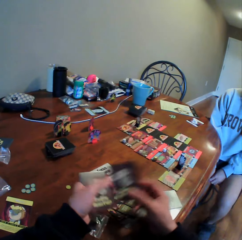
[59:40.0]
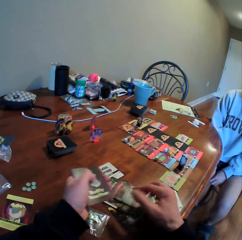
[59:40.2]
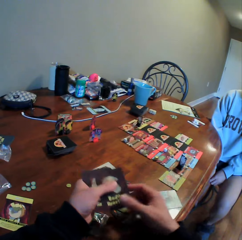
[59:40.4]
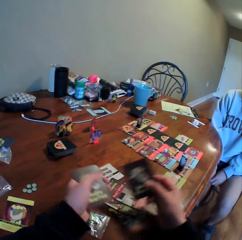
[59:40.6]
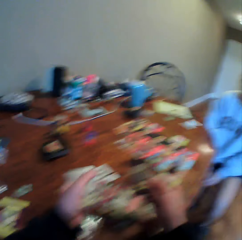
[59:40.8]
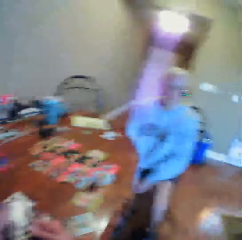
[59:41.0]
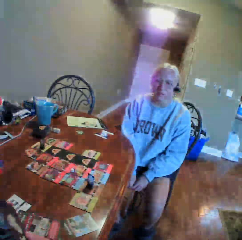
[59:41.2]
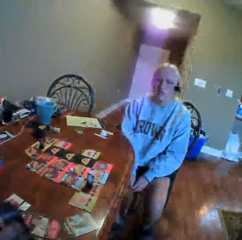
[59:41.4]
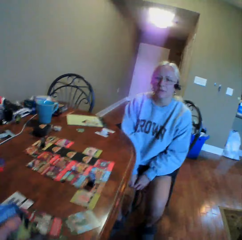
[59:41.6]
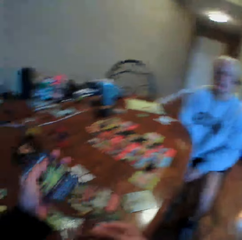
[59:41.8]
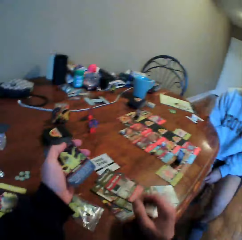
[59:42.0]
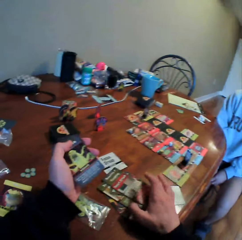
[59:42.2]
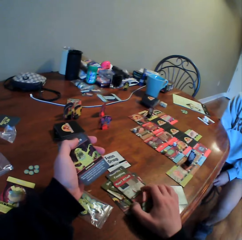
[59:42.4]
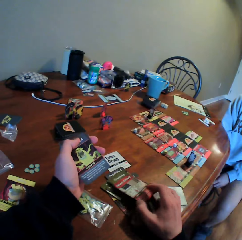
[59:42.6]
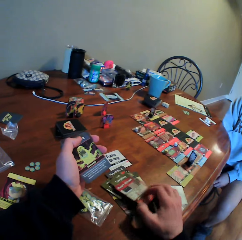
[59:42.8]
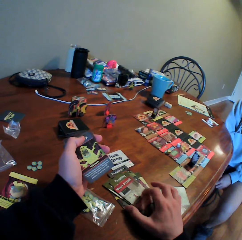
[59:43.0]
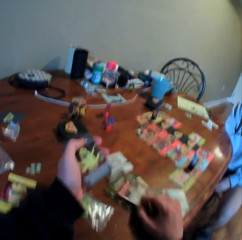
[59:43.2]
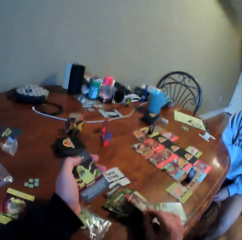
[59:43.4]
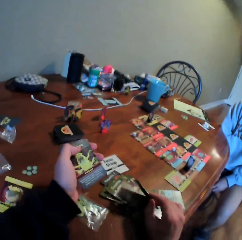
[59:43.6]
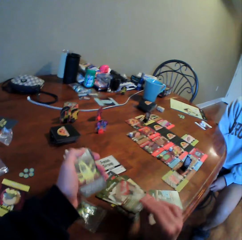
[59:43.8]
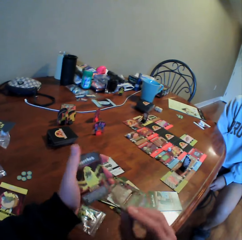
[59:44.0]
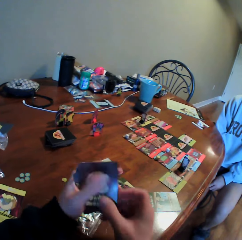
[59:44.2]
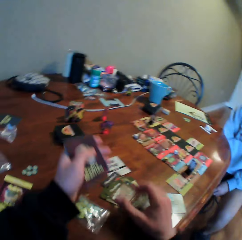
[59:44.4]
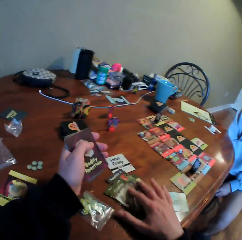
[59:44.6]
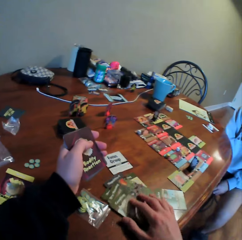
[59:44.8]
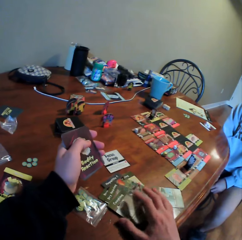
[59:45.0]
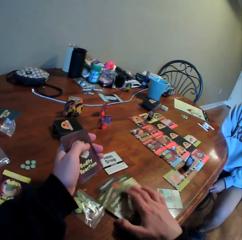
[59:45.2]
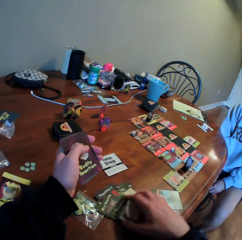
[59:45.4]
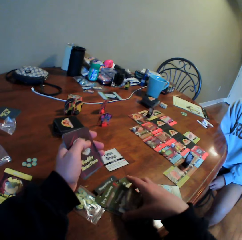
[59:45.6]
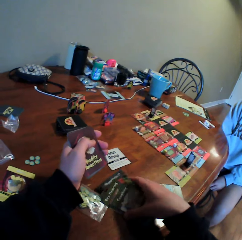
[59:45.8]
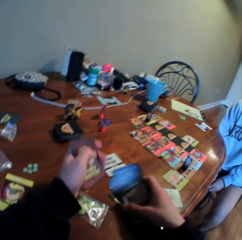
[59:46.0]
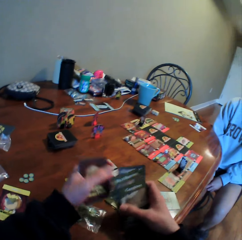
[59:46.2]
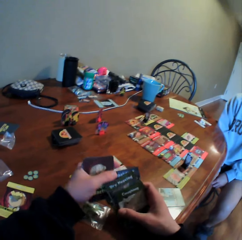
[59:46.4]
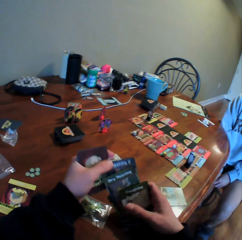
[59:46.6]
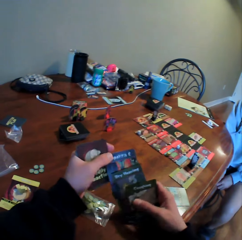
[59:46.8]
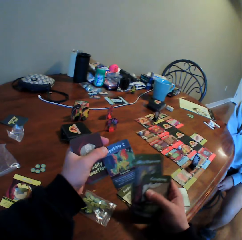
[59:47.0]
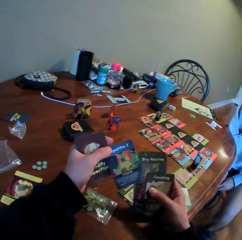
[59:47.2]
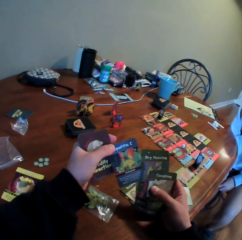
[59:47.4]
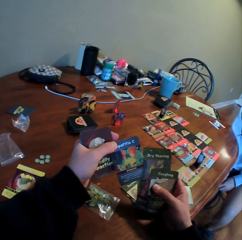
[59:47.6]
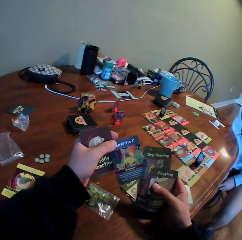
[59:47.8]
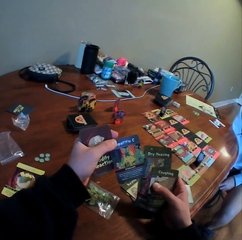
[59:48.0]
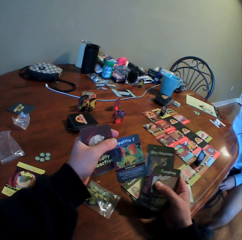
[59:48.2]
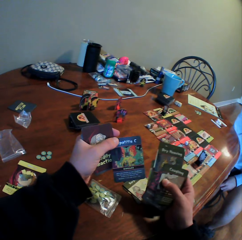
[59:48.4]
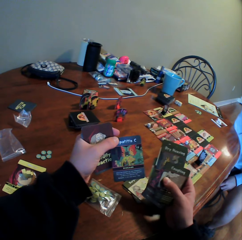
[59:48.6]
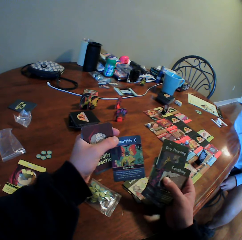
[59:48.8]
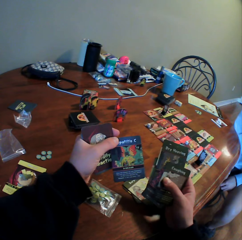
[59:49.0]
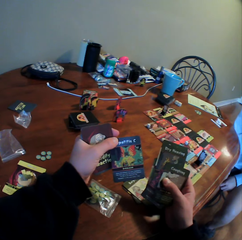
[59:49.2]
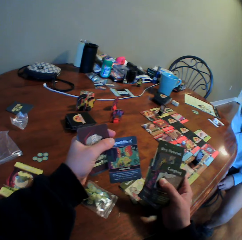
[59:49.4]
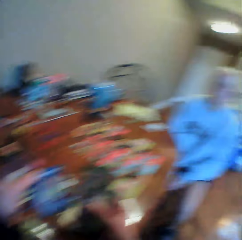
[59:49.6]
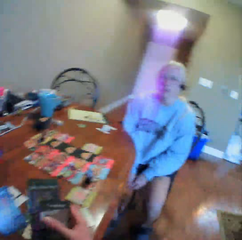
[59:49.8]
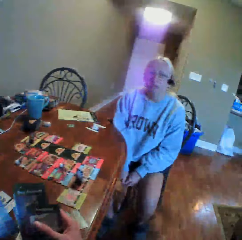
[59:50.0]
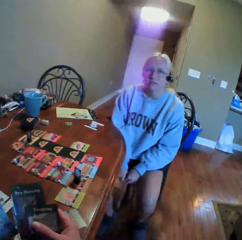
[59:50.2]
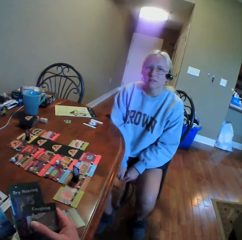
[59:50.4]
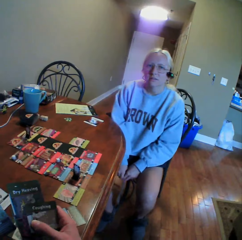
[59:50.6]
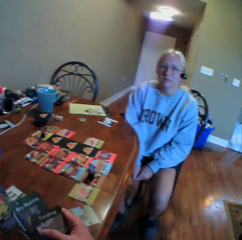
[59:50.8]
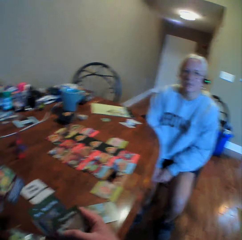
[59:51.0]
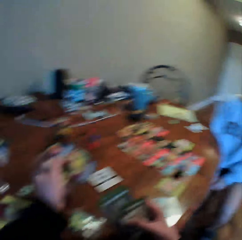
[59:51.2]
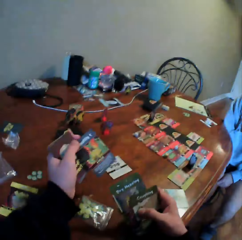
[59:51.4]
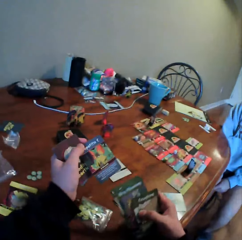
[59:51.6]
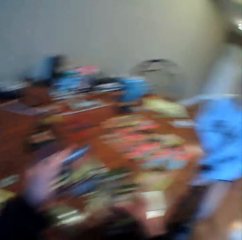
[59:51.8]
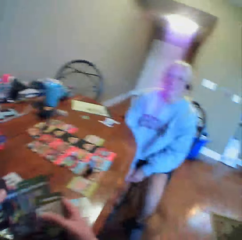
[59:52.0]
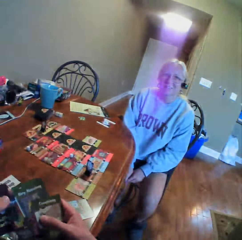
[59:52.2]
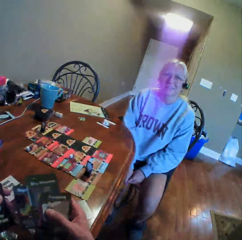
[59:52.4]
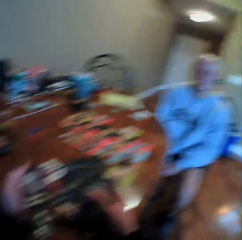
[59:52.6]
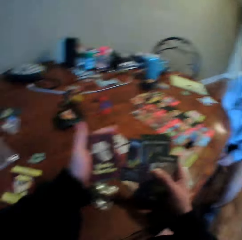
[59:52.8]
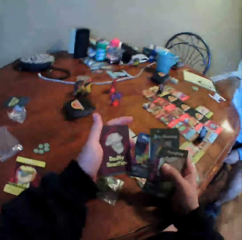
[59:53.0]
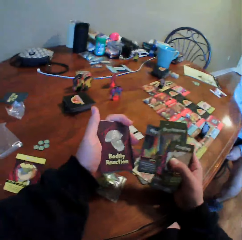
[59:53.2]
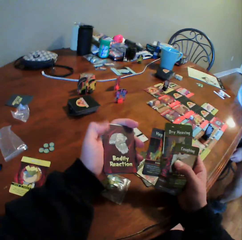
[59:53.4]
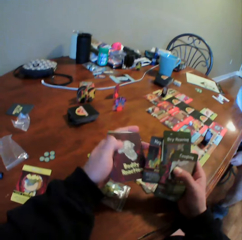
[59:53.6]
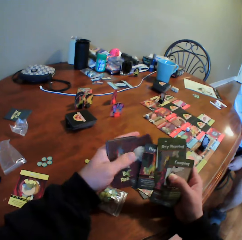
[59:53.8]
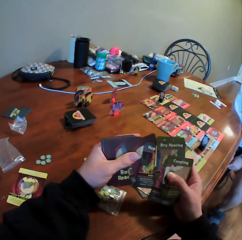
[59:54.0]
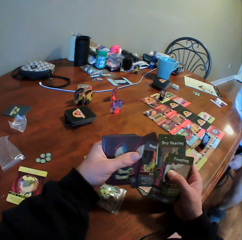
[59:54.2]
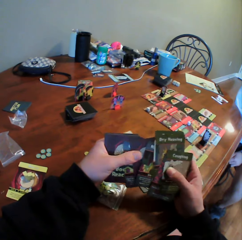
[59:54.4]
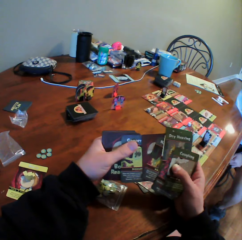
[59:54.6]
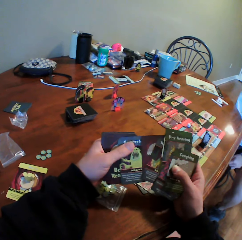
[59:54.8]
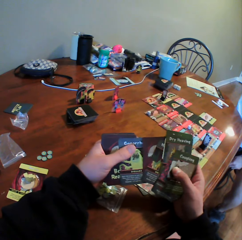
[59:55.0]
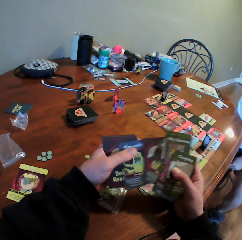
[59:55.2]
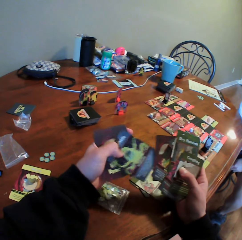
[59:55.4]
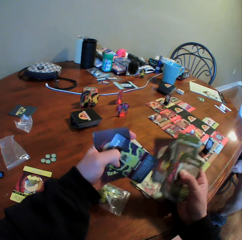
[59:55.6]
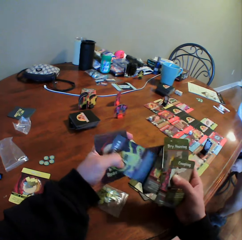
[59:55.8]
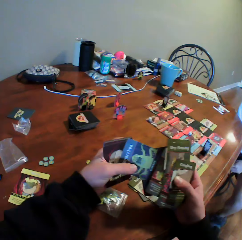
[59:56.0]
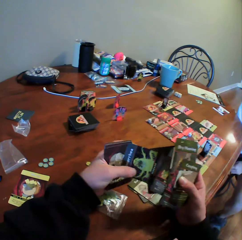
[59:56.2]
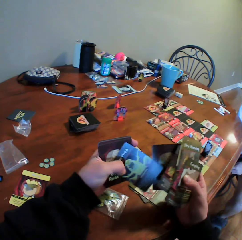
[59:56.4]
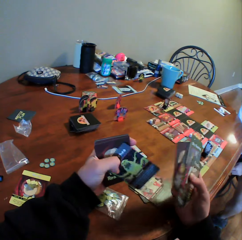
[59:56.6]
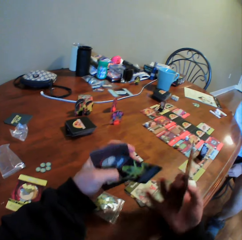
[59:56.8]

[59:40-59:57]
The camera wearer puts the card on the table, picks up a card, puts the card on the table, and picks up a card. He looks around. He picks up a card on the table and moves the cards on the table. He holds the cards and picks up cards on the table. He sorts the cards with his hands, looks at the cards, and holds the cards with his hands. He looks around. He sorts the cards in his hands and moves the cards.

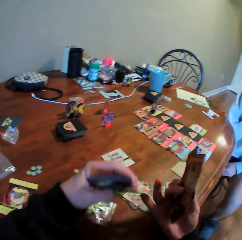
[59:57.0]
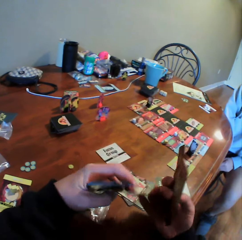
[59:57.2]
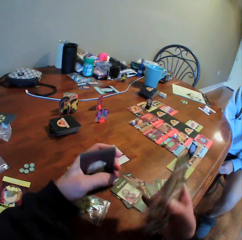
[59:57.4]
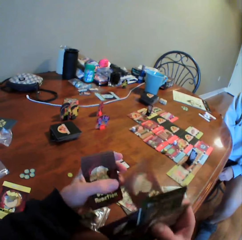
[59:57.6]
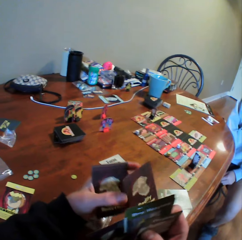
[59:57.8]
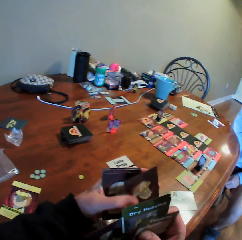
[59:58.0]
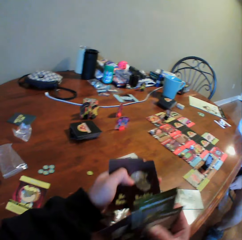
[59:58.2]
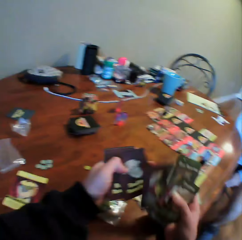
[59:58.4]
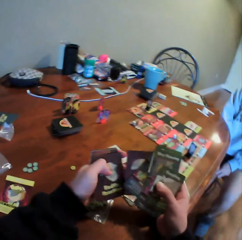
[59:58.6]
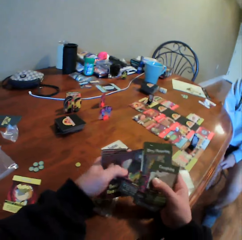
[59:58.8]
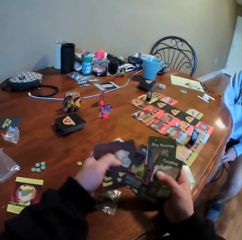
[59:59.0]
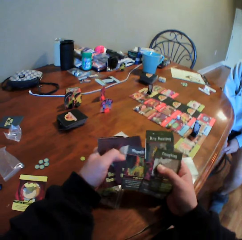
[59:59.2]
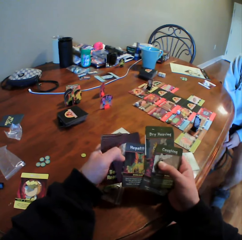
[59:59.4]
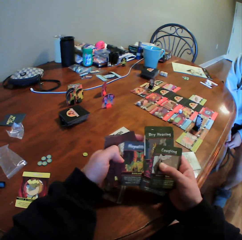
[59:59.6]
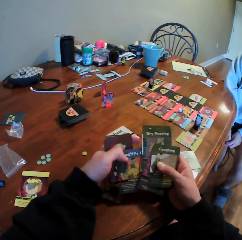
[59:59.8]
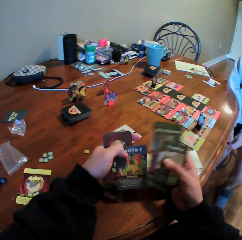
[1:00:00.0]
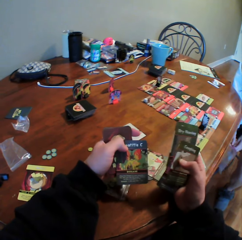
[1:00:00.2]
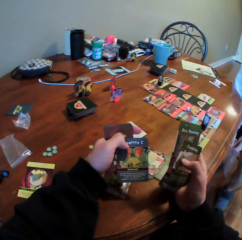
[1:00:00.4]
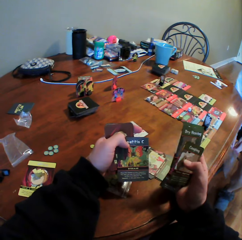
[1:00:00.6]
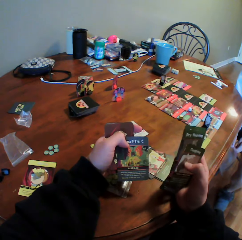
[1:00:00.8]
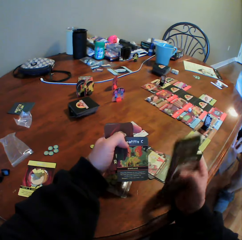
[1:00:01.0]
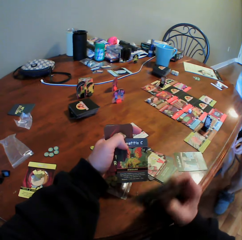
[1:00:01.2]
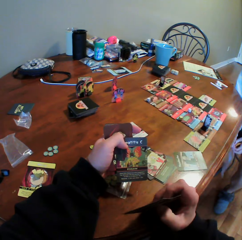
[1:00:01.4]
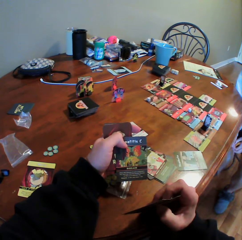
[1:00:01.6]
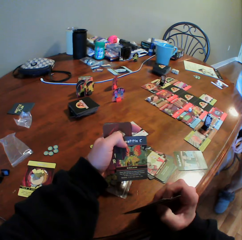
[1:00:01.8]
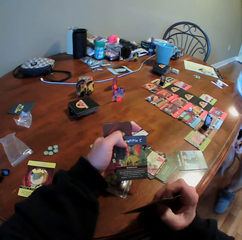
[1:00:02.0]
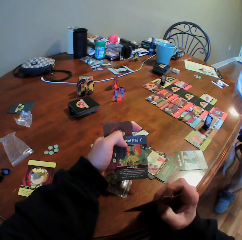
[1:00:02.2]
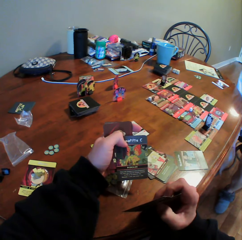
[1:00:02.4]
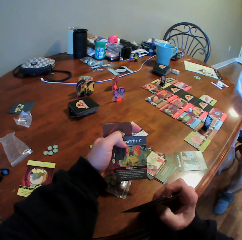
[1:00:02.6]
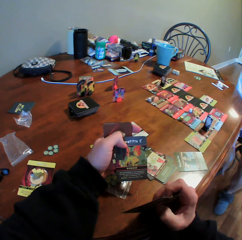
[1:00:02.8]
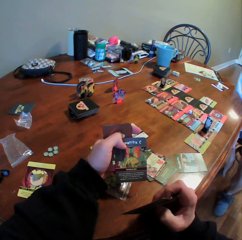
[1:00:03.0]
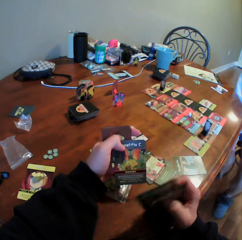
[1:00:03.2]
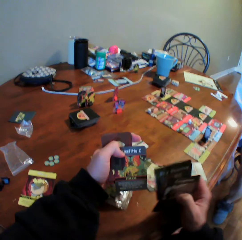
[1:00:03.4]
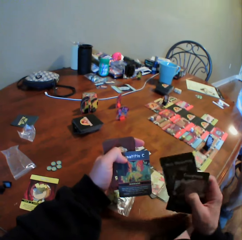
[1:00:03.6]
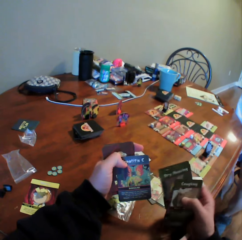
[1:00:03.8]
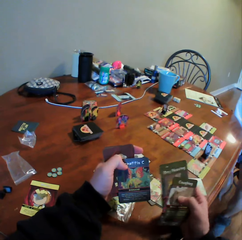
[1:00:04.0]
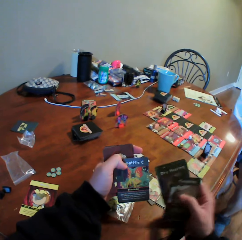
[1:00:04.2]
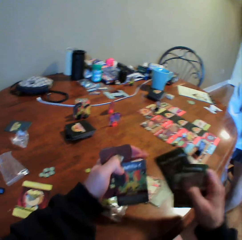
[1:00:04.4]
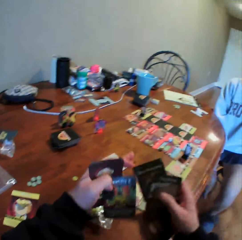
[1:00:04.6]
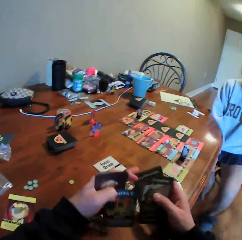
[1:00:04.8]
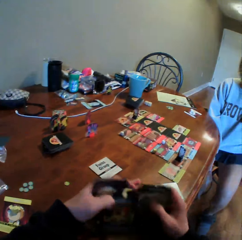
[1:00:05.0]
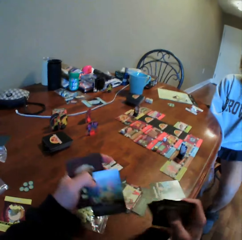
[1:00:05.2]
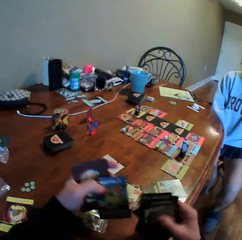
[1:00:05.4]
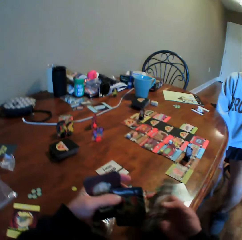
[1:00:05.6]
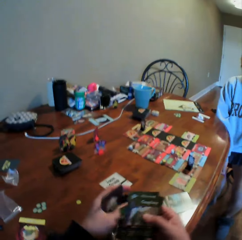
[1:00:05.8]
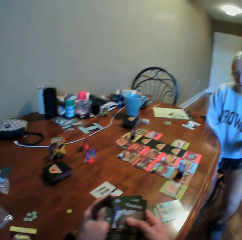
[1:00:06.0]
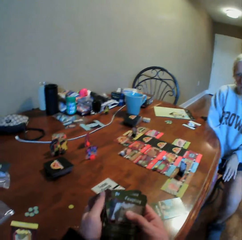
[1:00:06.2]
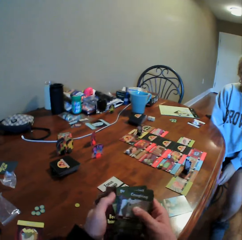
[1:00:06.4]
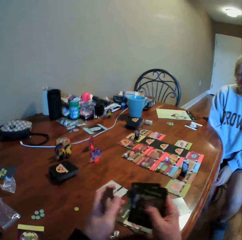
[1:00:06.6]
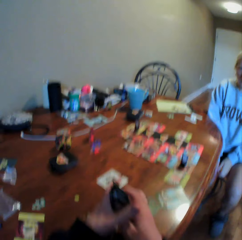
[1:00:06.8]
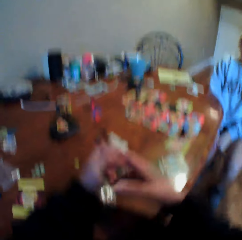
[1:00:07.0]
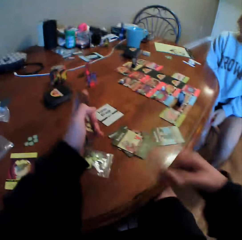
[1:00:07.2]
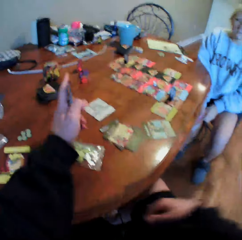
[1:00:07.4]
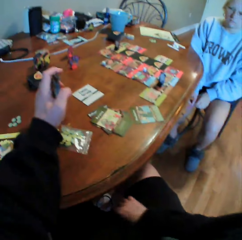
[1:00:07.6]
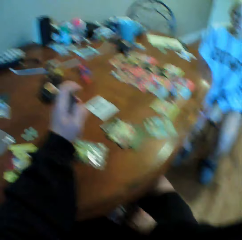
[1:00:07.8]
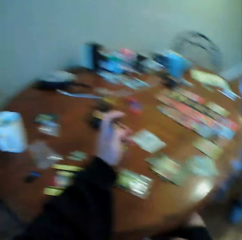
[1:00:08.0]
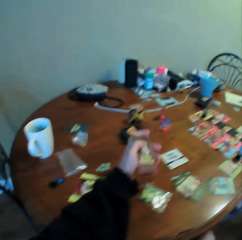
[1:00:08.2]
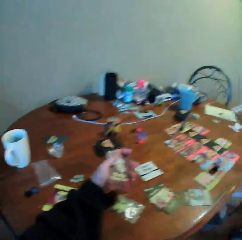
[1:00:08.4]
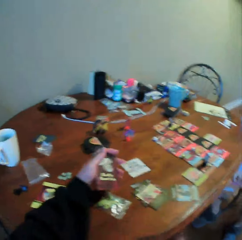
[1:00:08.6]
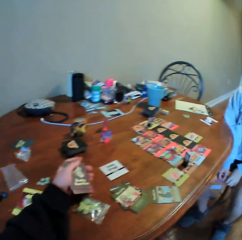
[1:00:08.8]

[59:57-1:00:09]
The camera wearer turns the cards in his hands. A woman holds a paper. The camera wearer looks at the cards, sorts the cards in his hands, and does something. He moves his hands and counts the cards in his hands. The woman moves her hand and holds the paper. A man moves his hands together. The camera wearer puts his hand in between his thighs and looks around.
